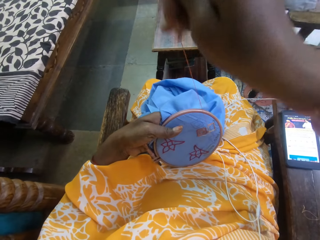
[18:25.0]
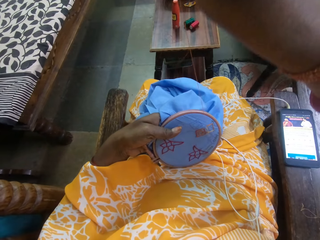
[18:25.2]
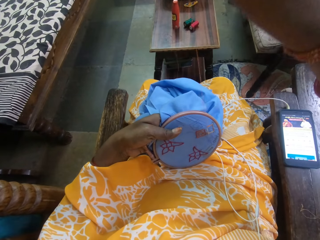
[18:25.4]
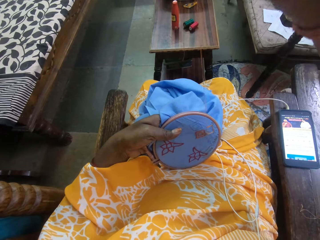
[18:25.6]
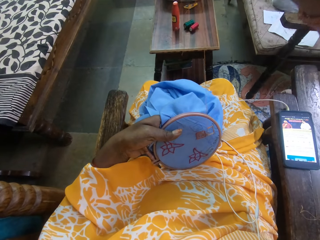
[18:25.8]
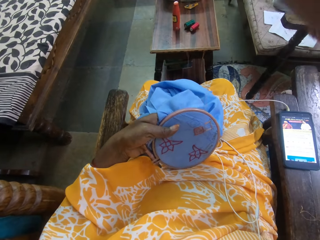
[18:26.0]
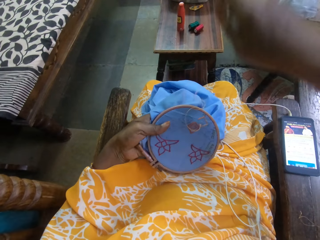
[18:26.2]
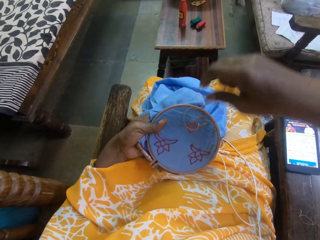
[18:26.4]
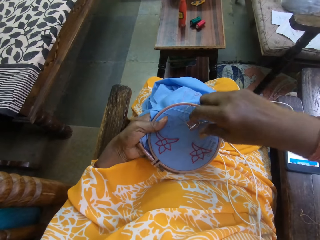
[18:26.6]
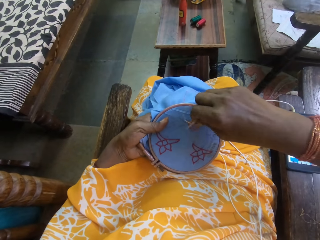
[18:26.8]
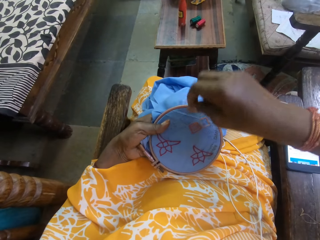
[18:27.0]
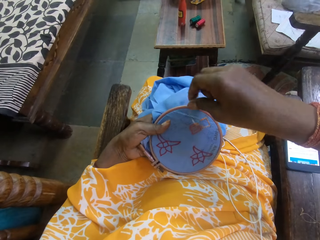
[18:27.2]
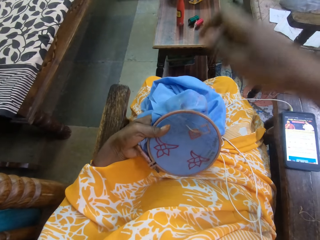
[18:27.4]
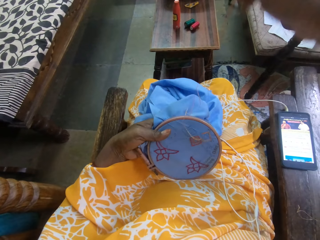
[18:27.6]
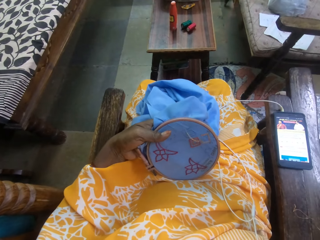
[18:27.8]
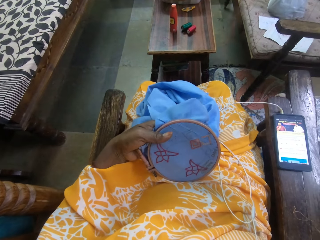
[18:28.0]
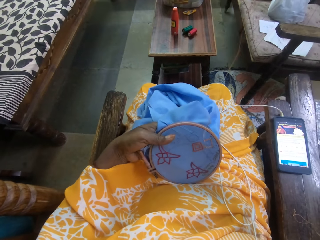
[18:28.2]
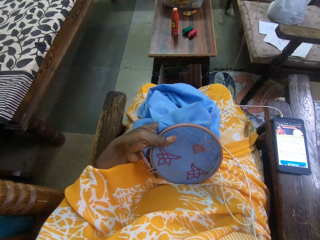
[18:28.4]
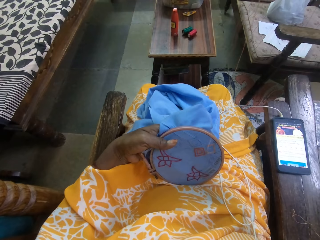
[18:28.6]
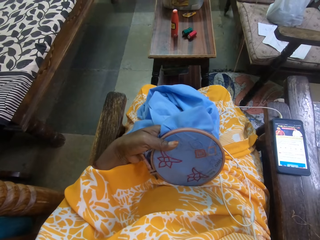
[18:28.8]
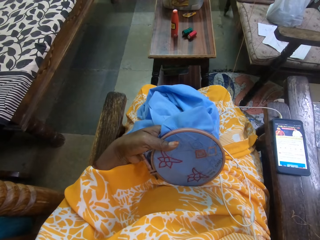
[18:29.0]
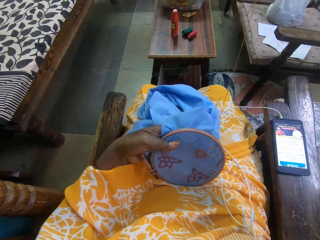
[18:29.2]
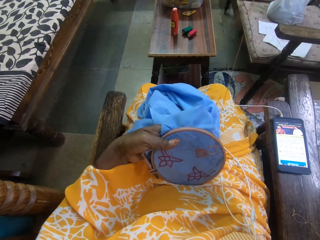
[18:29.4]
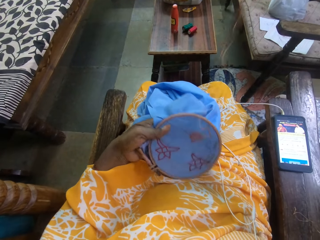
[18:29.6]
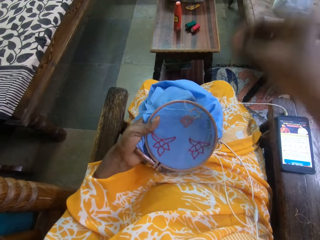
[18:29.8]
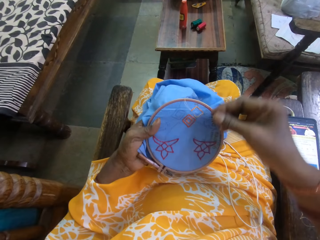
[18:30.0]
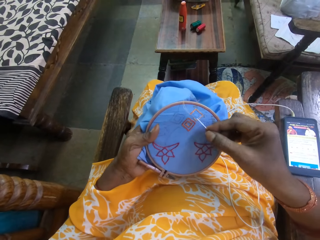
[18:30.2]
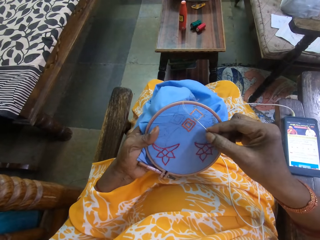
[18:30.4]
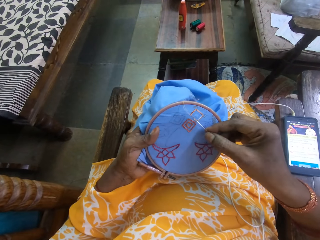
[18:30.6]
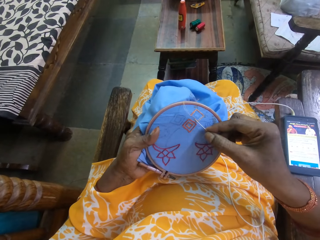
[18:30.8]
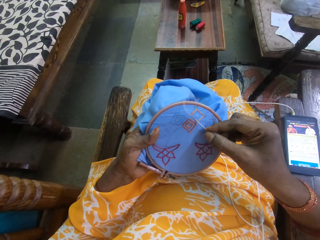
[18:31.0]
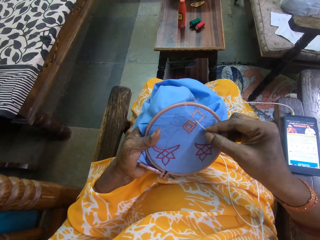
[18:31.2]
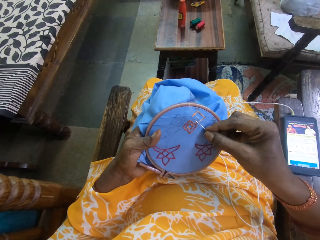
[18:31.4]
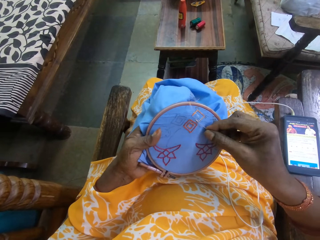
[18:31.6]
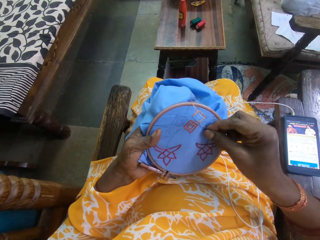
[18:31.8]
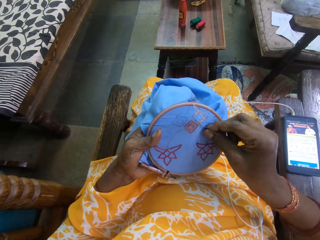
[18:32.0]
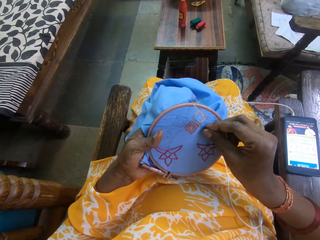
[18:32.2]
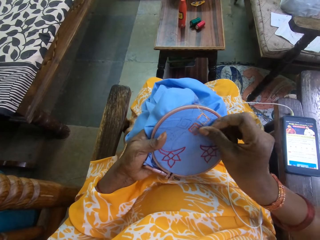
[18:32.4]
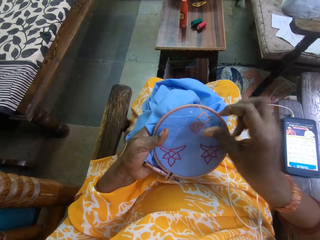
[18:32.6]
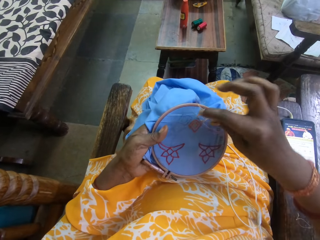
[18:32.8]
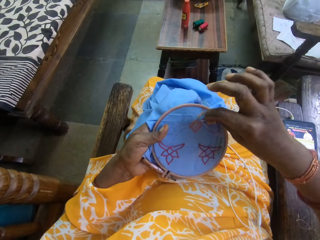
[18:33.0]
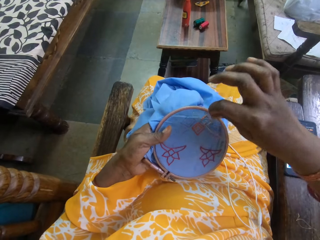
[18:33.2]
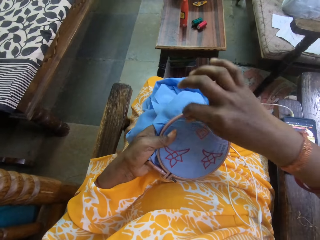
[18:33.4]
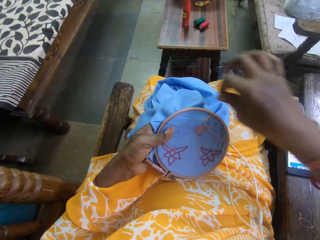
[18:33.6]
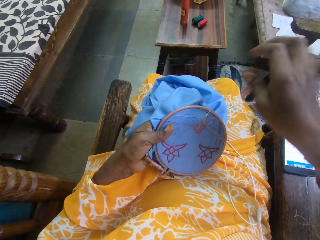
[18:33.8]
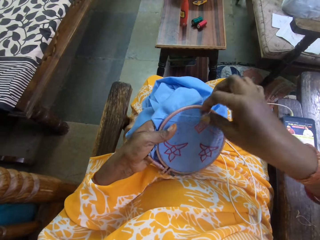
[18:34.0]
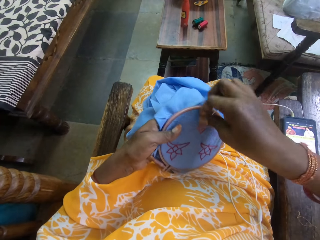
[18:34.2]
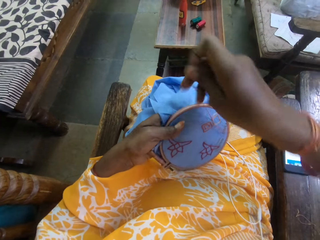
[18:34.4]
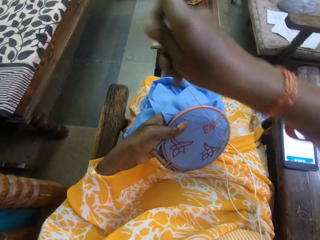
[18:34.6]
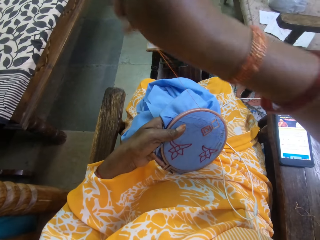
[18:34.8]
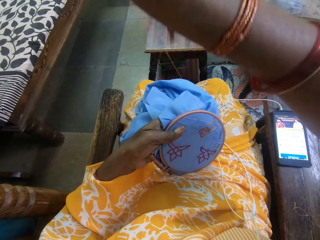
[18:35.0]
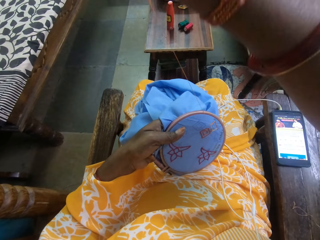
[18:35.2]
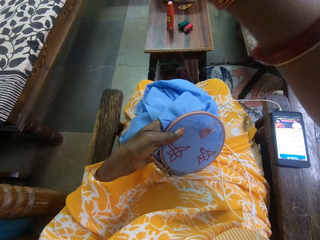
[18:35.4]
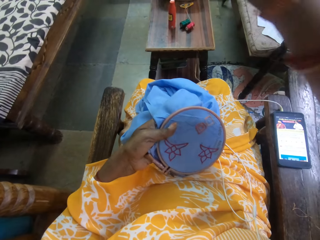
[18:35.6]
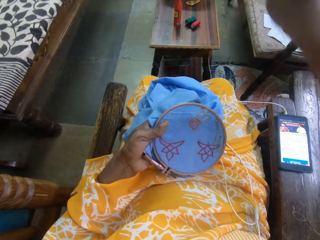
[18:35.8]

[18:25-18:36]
The camera wearer pulls the thread on the cloth. They insert the needle into the cloth.

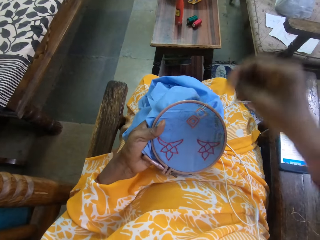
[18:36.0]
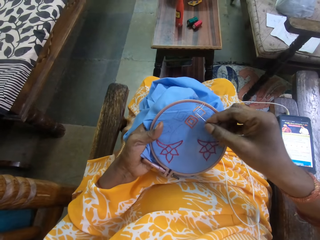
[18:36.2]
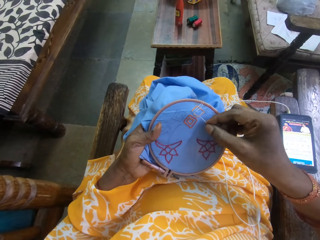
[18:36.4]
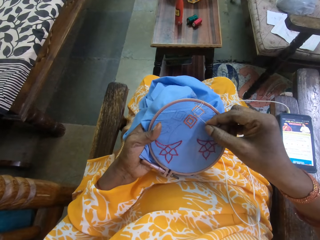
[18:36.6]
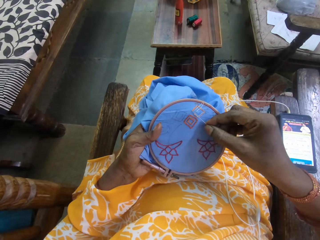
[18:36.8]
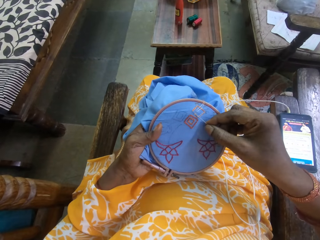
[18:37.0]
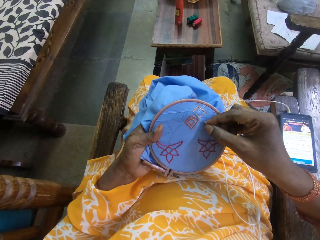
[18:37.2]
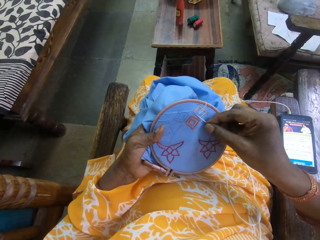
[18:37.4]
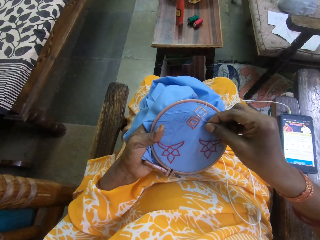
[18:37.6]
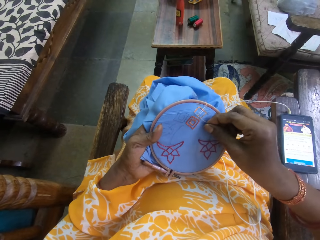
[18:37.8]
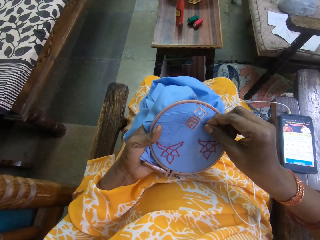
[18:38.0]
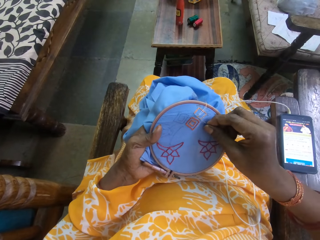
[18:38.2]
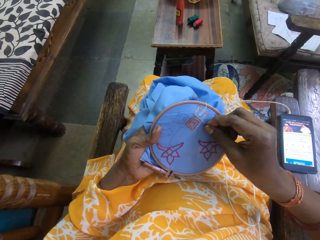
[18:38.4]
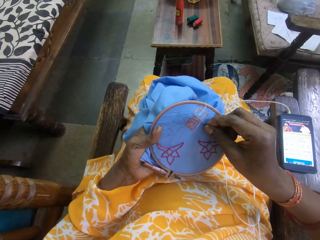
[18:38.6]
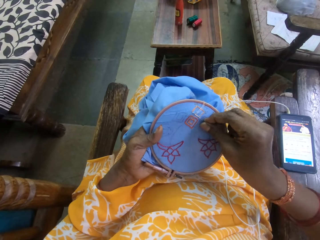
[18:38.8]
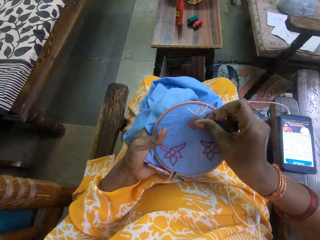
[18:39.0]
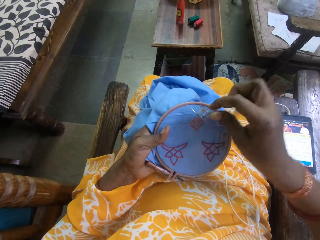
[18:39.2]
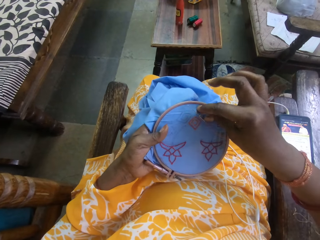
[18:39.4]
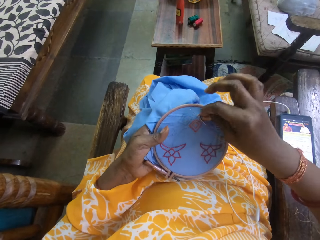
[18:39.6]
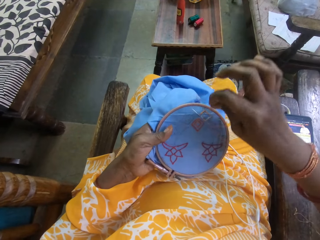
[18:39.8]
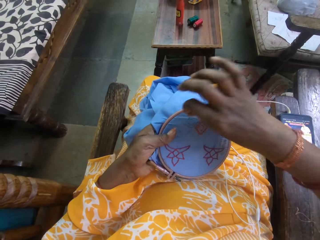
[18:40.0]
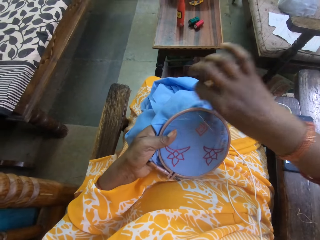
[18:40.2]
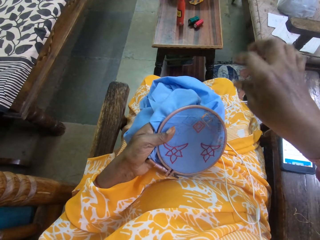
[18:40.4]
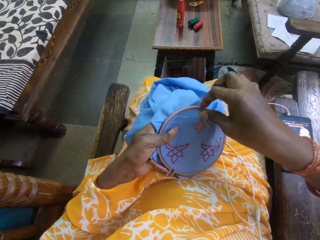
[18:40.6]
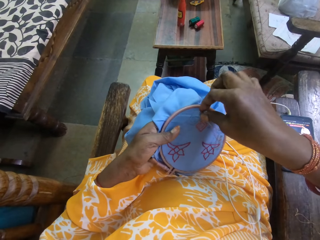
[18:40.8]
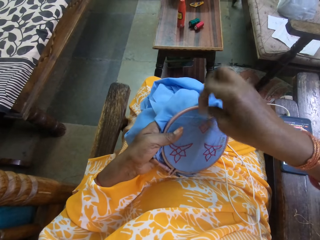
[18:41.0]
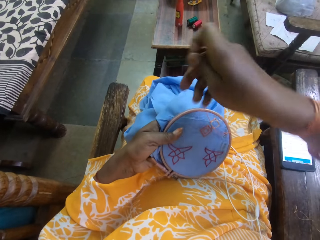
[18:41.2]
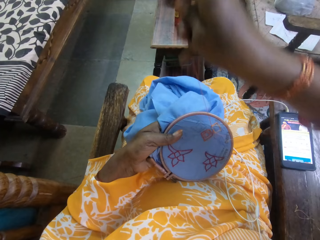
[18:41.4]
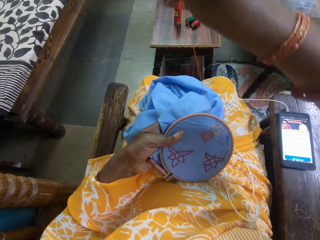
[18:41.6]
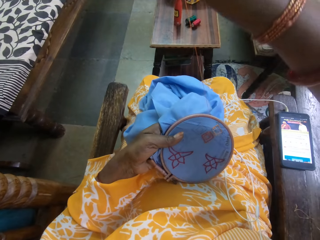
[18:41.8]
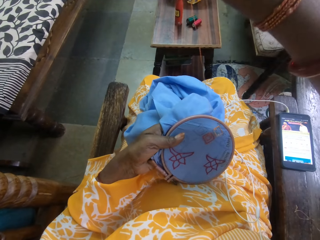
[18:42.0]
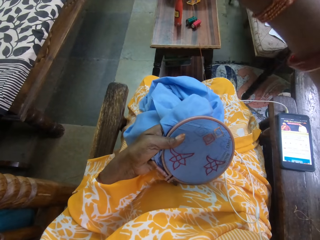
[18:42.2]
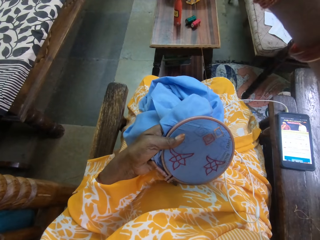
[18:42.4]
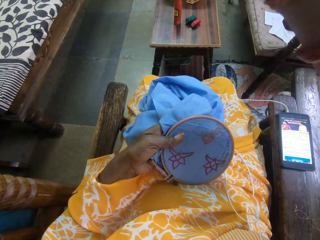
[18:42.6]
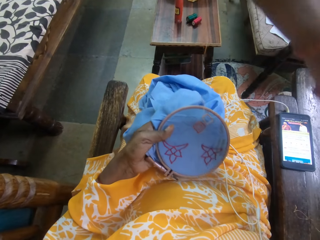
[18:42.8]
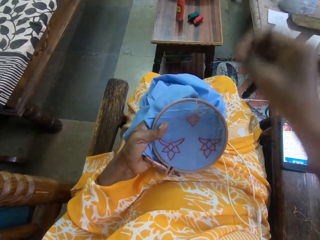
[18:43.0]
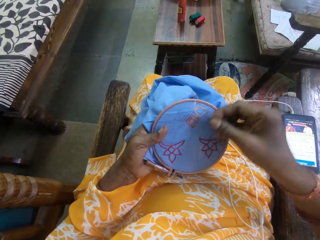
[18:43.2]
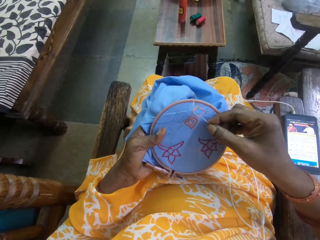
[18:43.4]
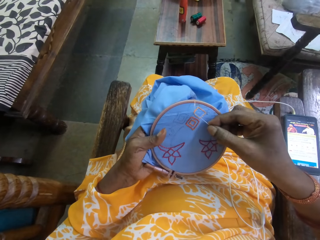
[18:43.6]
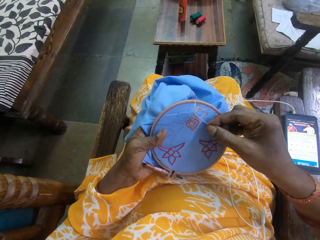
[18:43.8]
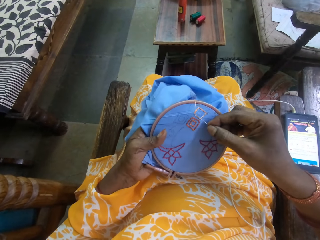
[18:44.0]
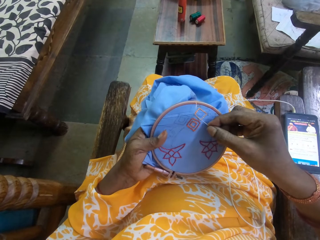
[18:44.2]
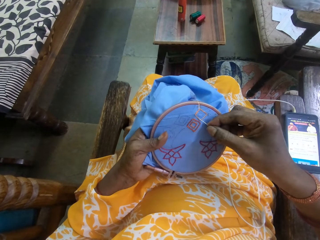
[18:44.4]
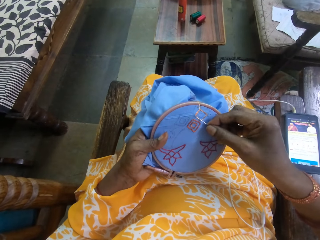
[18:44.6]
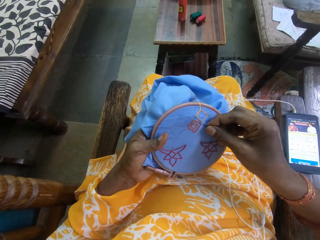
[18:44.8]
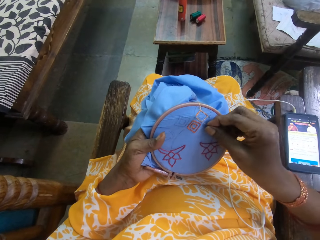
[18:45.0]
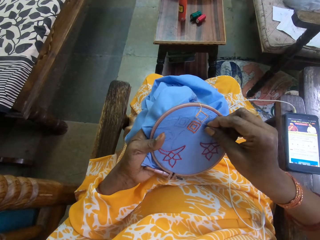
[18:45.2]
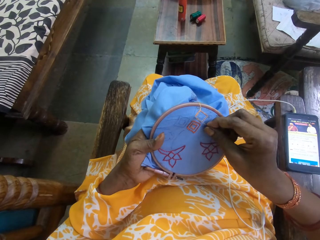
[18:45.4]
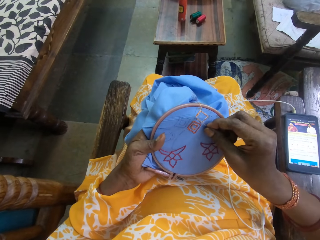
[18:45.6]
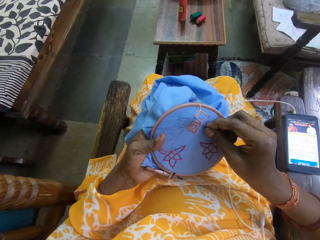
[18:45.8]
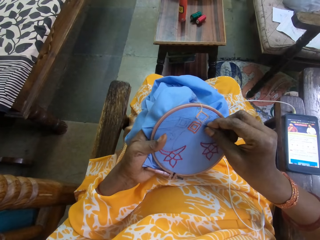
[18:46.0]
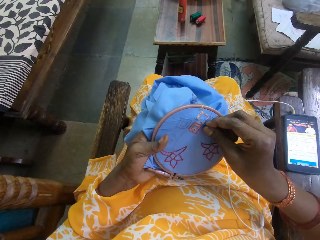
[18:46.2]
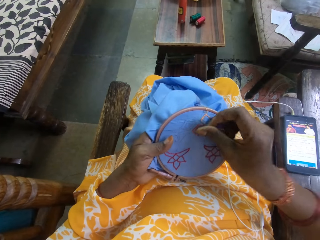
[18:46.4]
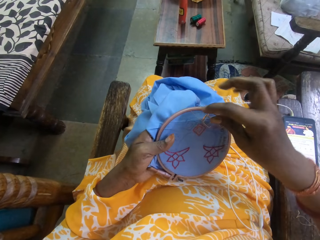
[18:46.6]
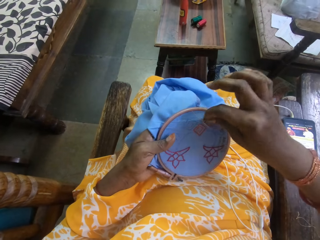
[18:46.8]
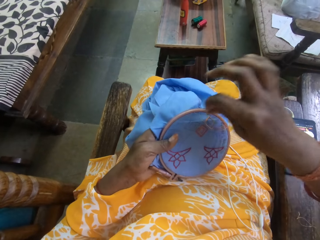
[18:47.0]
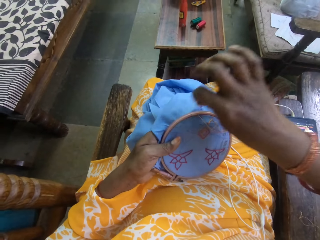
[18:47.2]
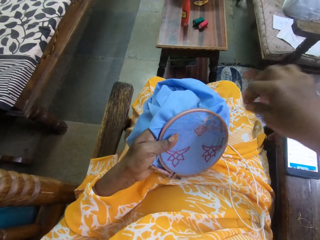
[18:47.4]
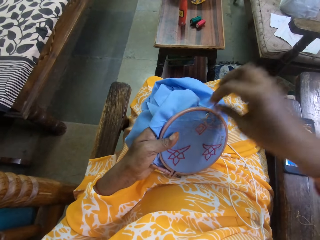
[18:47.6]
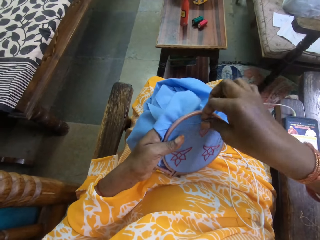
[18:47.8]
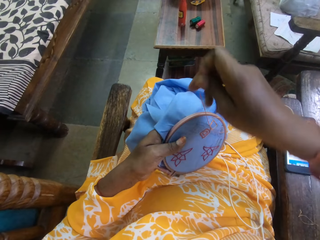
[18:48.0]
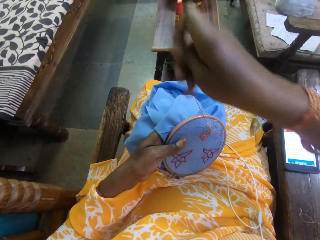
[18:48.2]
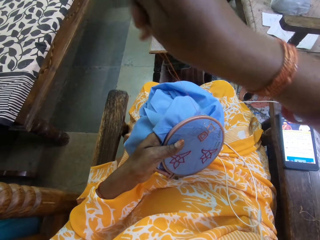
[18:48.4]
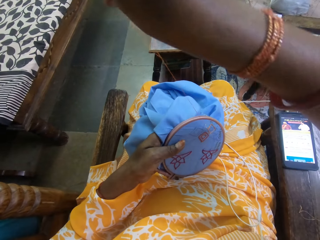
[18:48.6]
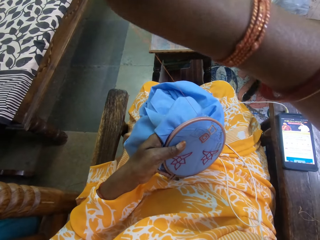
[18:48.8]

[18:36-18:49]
The camera wearer pulls the thread on the cloth. They insert the needle into the cloth. They pull the thread on the cloth. They insert the needle into the cloth.
